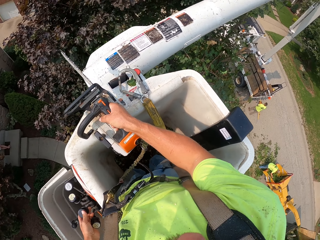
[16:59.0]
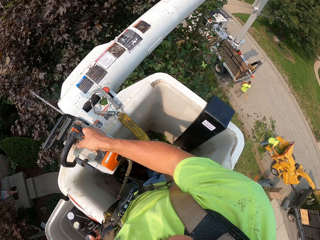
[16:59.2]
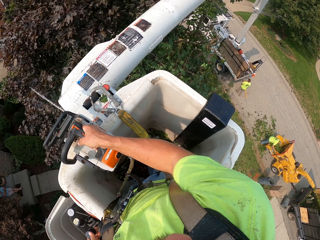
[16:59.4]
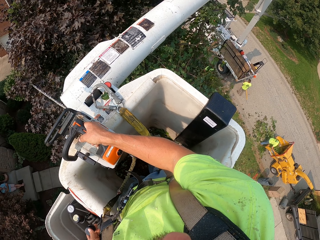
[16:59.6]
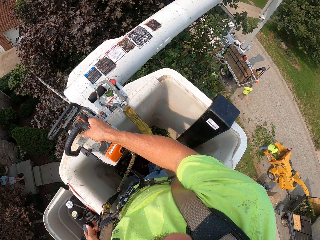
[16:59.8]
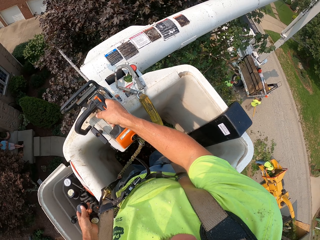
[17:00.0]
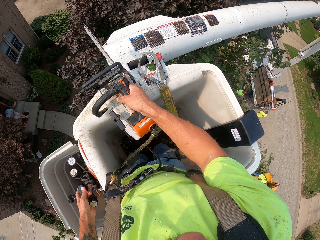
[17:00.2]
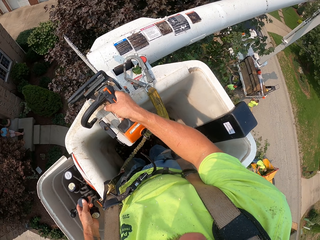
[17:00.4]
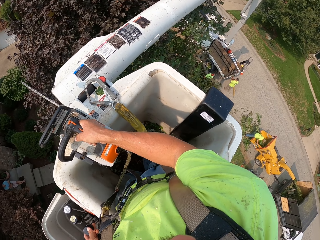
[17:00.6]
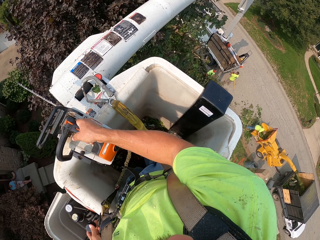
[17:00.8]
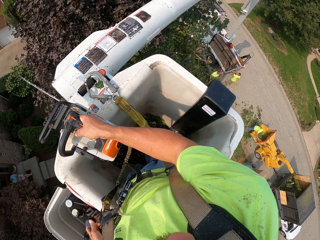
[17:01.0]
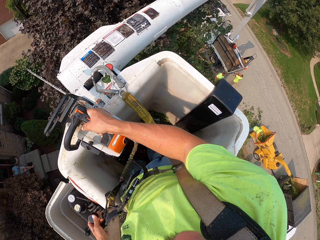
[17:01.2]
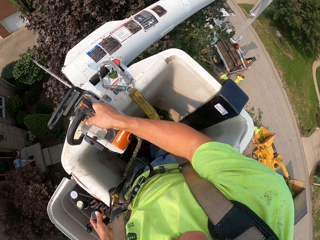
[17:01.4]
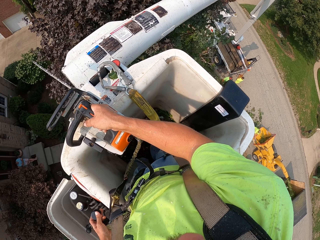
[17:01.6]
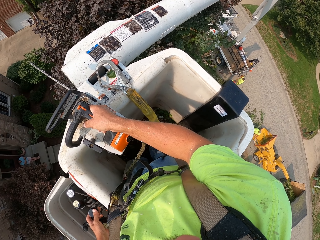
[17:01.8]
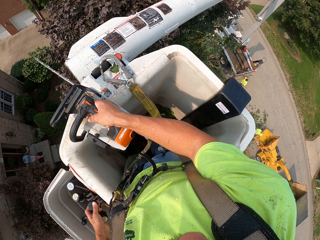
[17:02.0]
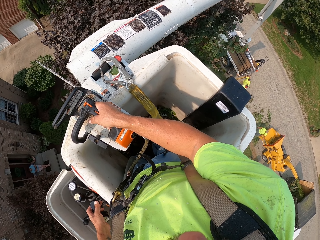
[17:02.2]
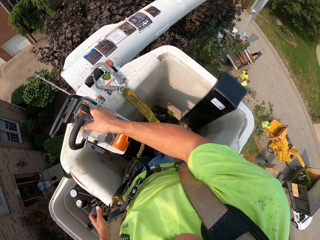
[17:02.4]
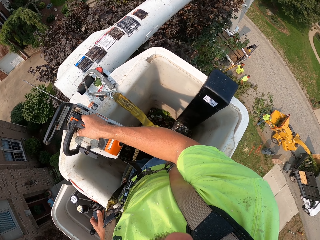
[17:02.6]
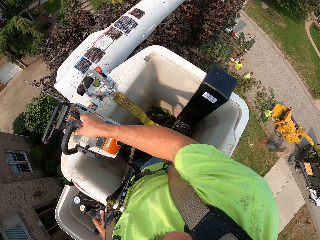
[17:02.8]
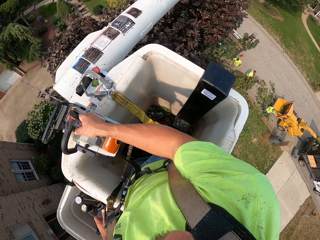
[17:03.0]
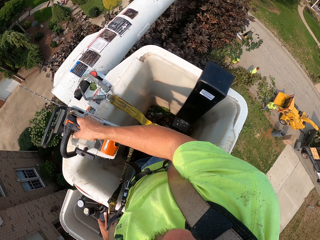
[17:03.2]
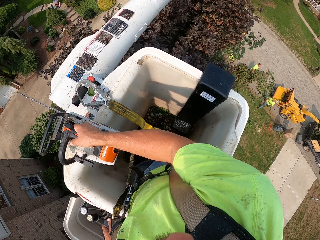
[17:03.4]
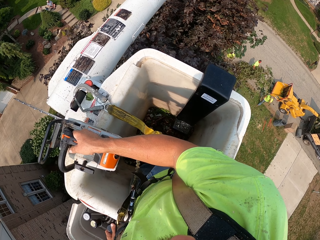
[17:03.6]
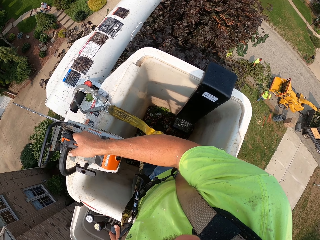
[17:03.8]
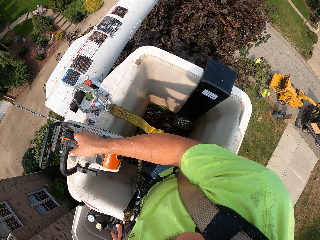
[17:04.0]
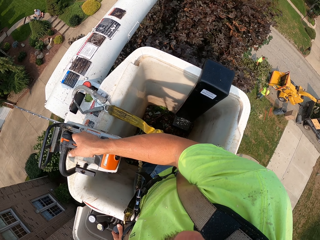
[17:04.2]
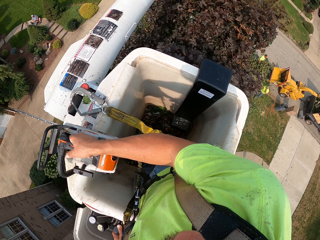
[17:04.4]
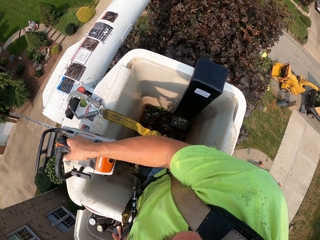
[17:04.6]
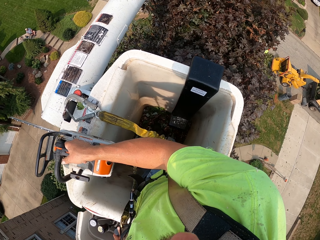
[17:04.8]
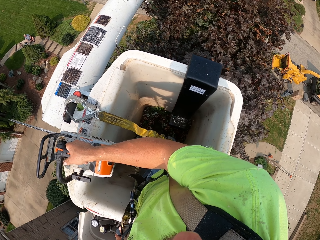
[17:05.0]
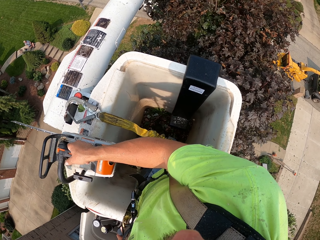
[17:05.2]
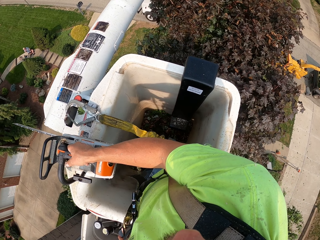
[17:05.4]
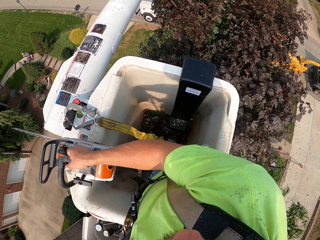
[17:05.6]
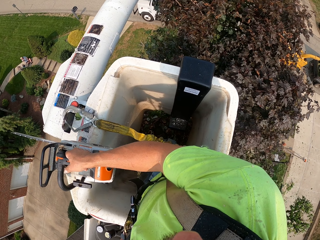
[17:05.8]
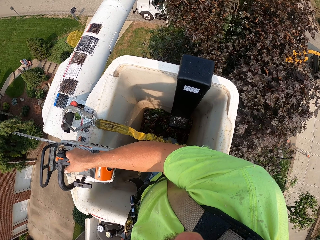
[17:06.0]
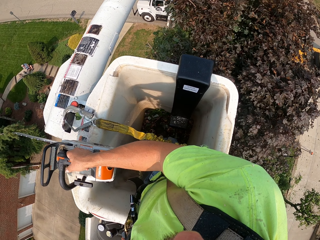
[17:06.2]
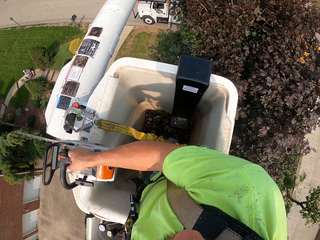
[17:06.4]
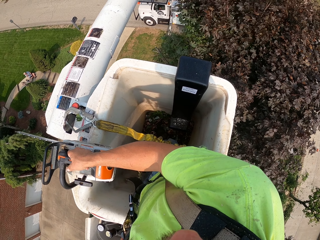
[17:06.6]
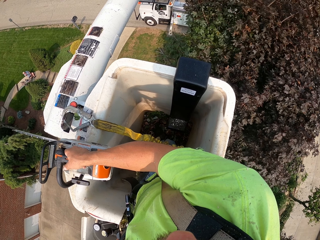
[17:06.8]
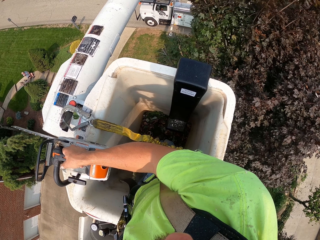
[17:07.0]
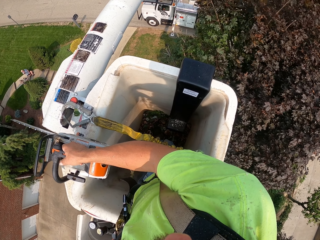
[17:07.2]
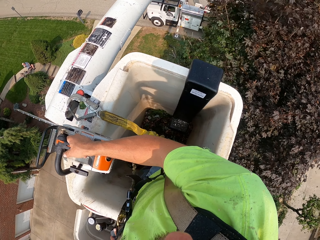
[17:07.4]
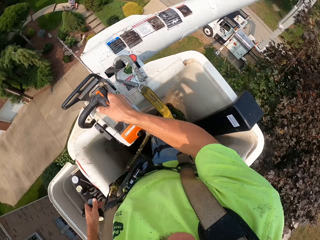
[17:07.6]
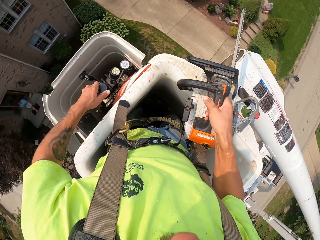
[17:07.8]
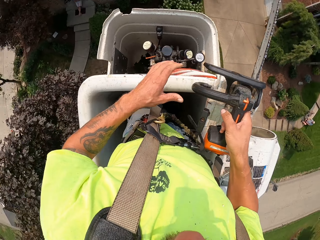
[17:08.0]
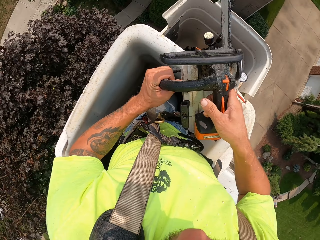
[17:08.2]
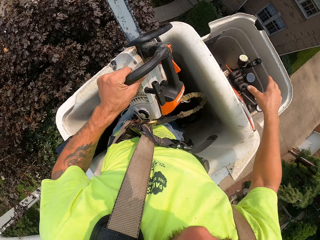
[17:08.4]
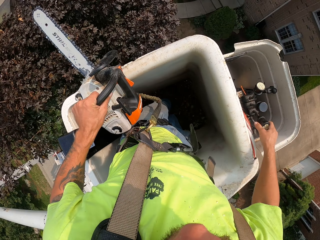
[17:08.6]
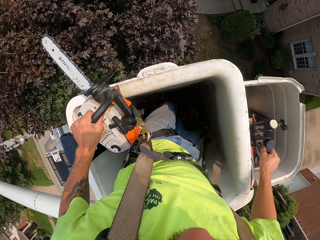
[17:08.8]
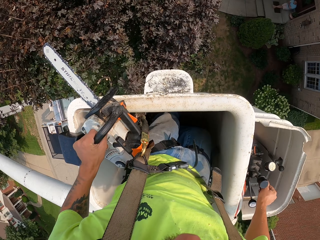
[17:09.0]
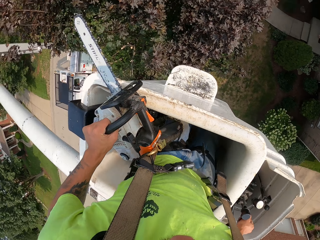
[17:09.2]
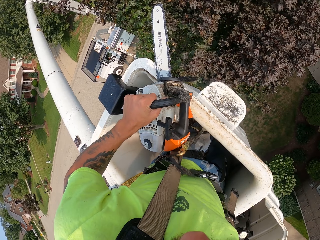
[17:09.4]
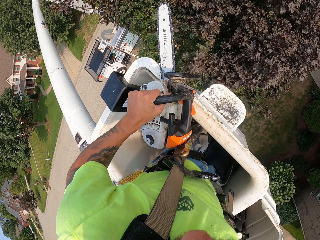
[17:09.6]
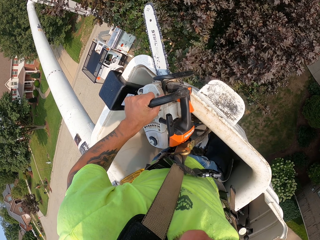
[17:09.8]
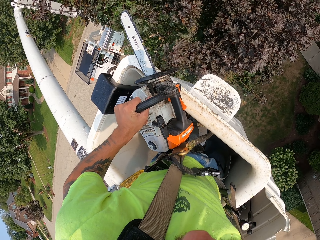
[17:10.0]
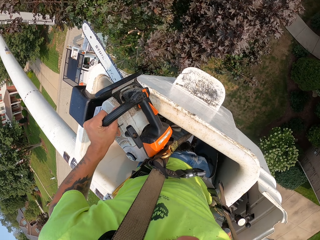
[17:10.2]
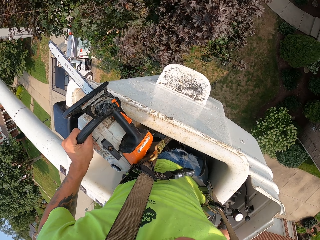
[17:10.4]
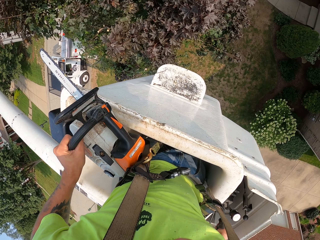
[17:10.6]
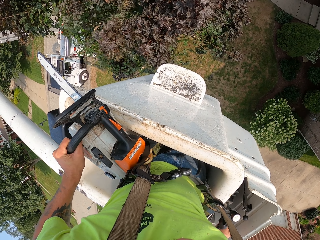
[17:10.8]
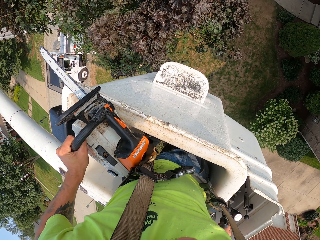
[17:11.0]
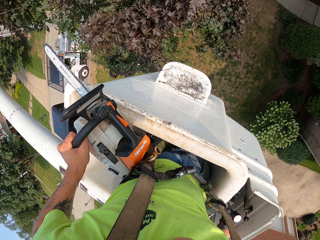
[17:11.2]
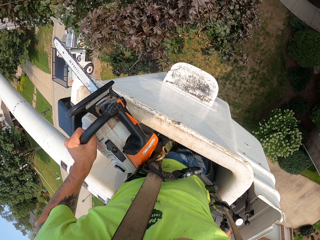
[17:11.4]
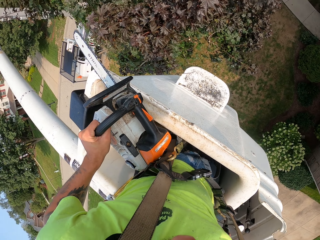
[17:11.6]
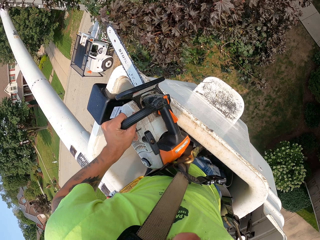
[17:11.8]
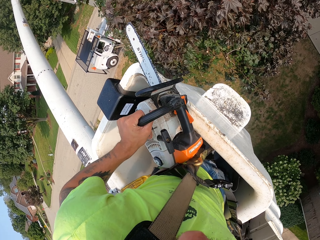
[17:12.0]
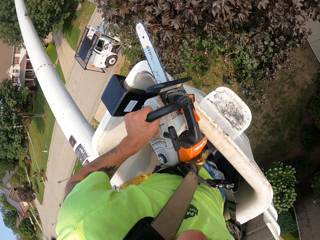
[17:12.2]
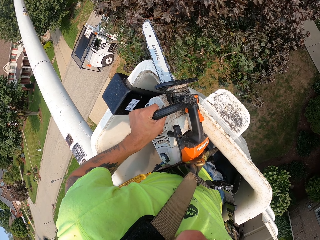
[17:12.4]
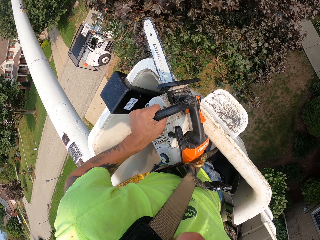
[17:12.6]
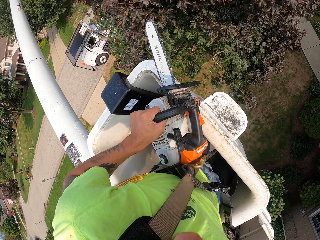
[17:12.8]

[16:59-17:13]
A man puts the branches in a car. Another man carries the branch into the wood chipper with both hands. Another man walks around. Another man walks around. The first man carries branches. The camera wearer lowers the lifting equipment. He lifts the chainsaw from the boom lift with his right hand, passes the chainsaw to his left hand, and drops the chainsaw from the boom lift with his left hand. He operates the hydraulic control with his right hand.

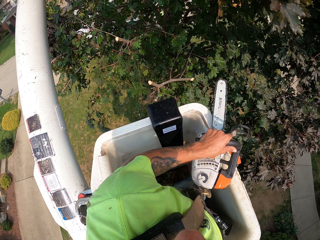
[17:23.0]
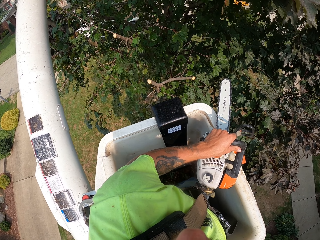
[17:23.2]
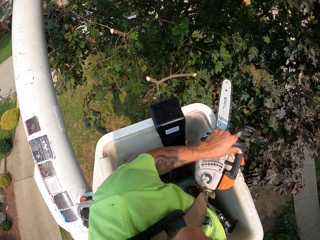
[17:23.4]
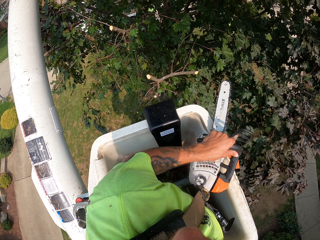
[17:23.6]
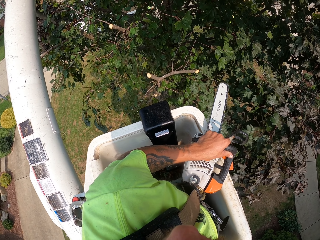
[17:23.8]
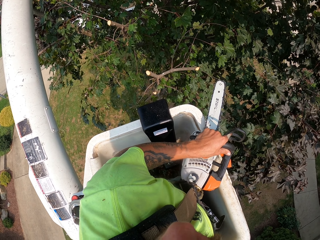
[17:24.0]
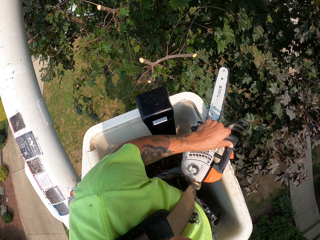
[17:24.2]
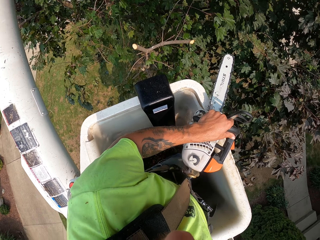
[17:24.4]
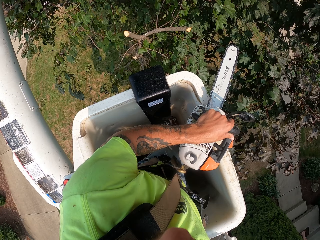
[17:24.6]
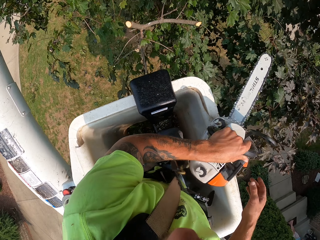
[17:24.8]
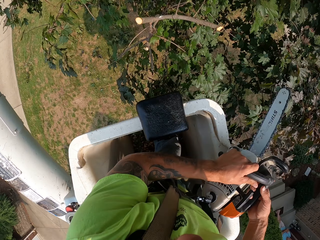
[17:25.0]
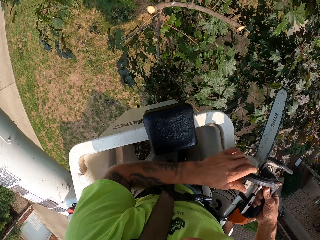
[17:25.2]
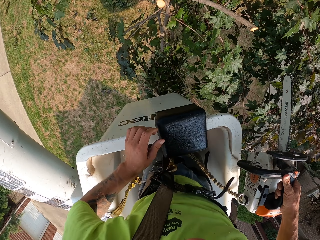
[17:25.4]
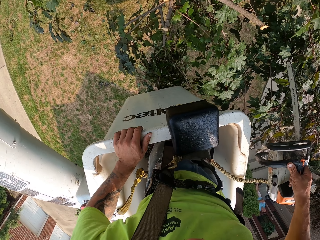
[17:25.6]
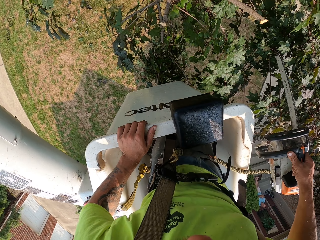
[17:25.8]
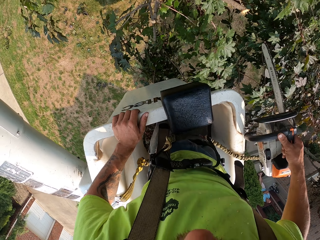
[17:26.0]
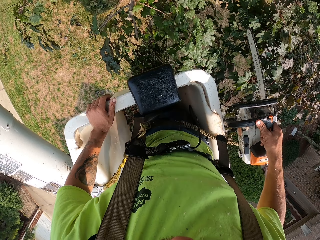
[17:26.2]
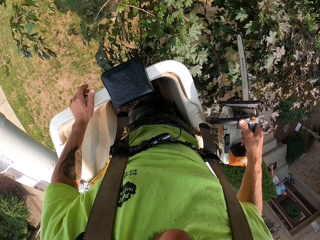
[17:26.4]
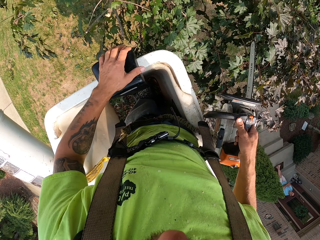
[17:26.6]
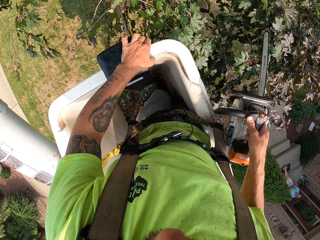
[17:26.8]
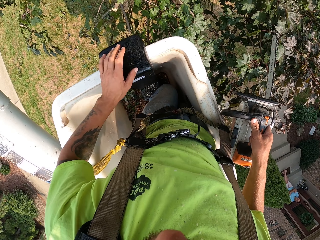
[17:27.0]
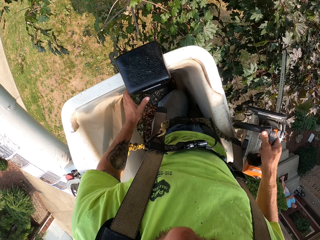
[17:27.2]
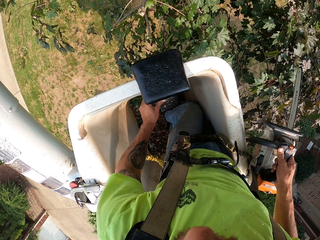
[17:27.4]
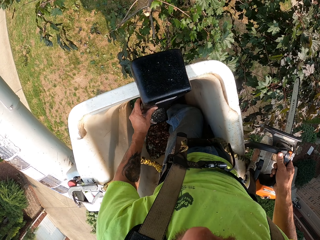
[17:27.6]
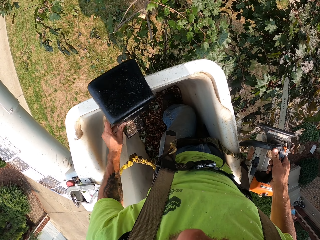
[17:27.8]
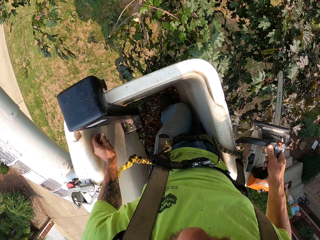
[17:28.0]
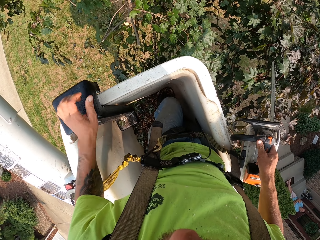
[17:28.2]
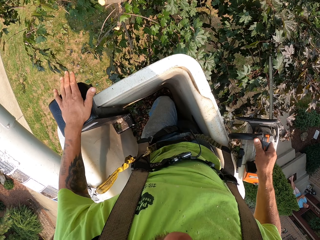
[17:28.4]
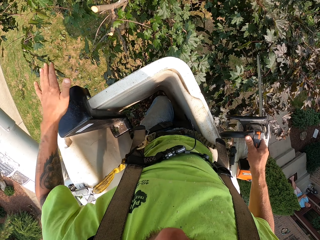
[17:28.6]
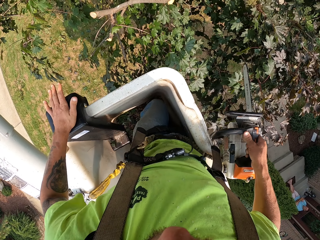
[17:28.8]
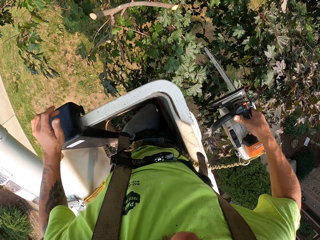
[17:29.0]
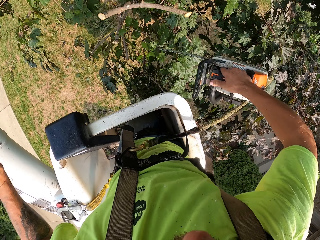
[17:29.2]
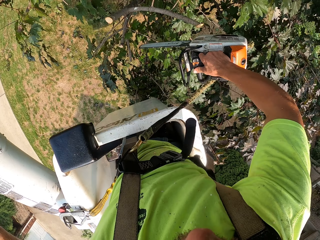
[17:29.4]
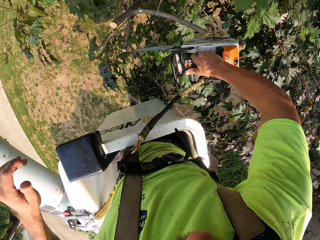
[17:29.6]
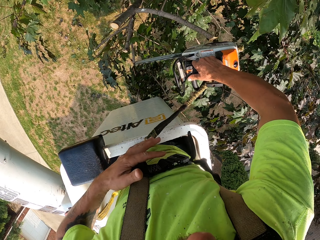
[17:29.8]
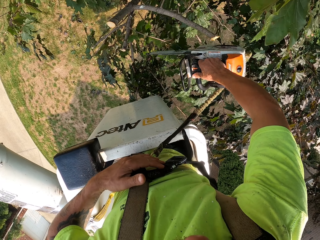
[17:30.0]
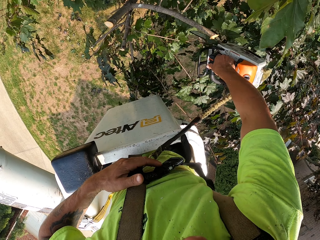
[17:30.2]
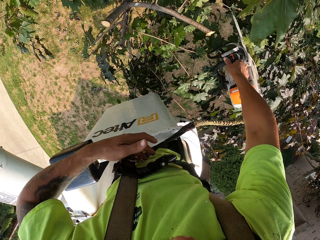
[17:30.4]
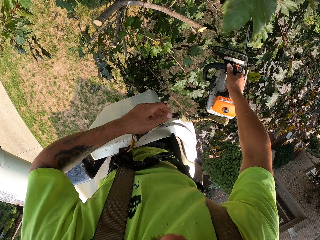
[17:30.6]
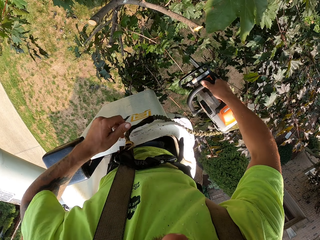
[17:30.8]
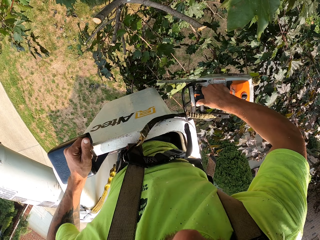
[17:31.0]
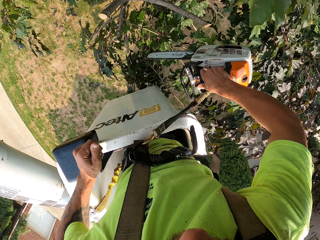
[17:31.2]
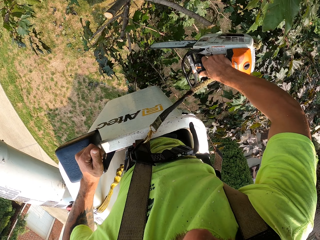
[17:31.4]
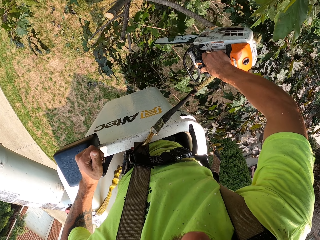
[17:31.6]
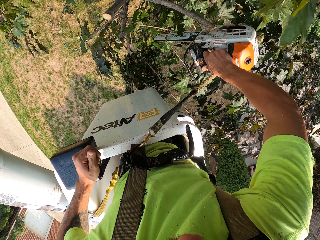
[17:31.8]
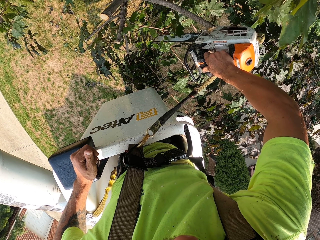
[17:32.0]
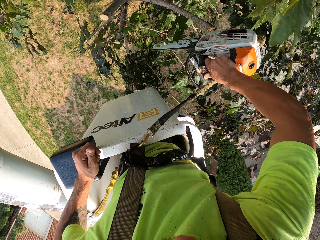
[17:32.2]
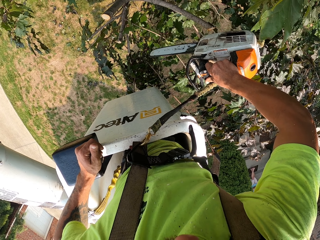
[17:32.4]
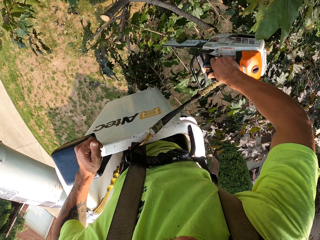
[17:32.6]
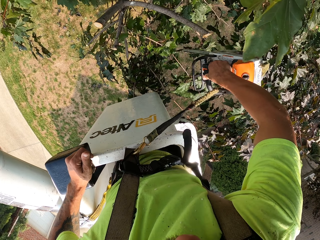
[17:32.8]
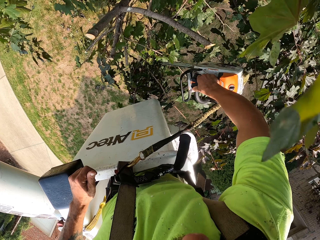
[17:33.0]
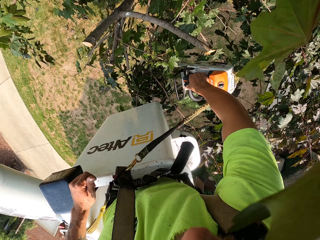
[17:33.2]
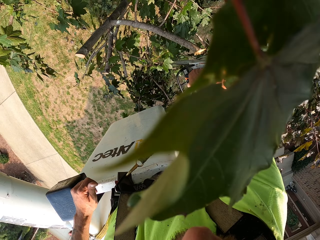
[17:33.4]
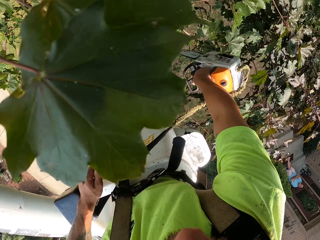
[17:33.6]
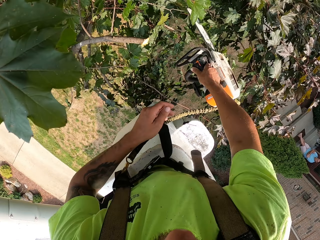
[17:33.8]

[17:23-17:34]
The camera wearer passes the chainsaw to his right hand. He moves a hand rest on the boom lift with his left hand. He hits something. He cuts some branches with the chainsaw in his right hand.
